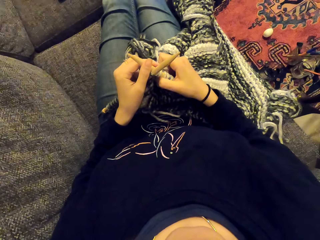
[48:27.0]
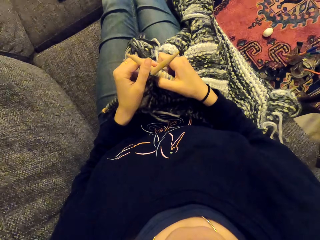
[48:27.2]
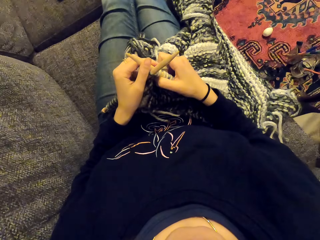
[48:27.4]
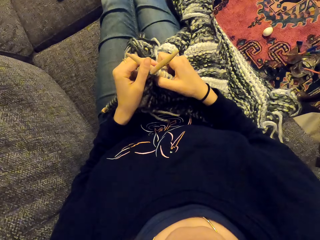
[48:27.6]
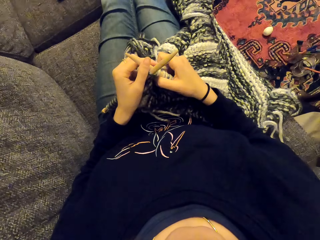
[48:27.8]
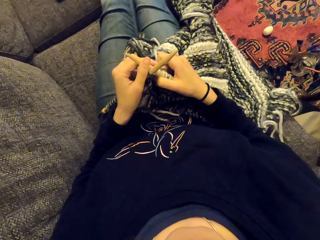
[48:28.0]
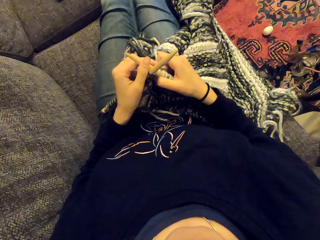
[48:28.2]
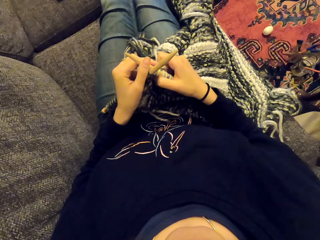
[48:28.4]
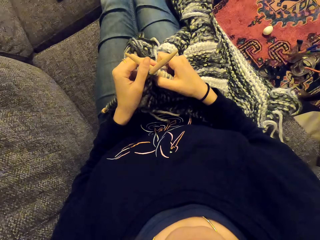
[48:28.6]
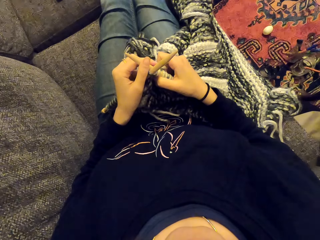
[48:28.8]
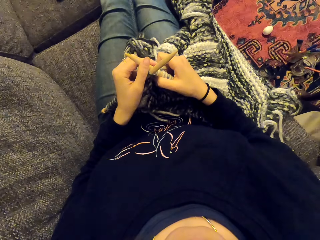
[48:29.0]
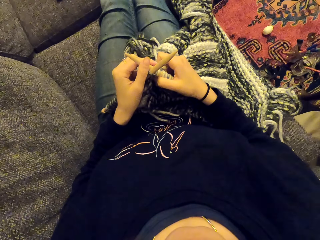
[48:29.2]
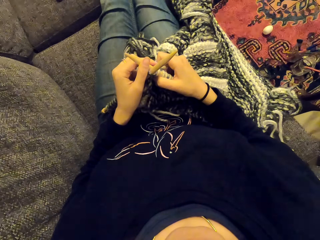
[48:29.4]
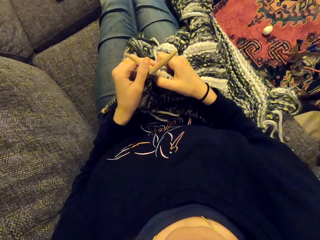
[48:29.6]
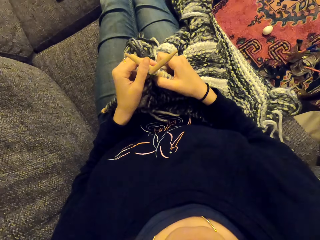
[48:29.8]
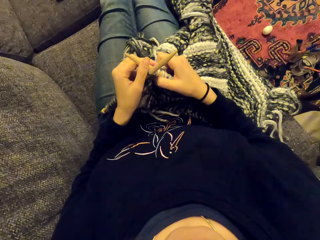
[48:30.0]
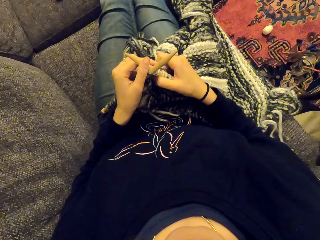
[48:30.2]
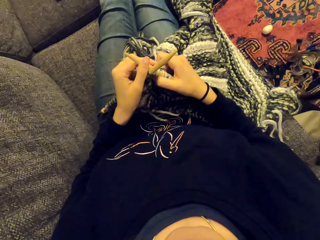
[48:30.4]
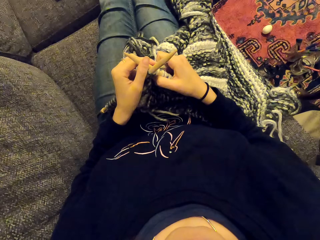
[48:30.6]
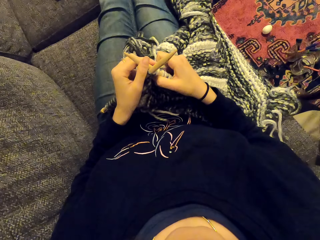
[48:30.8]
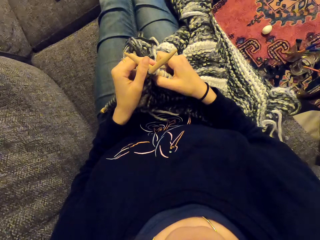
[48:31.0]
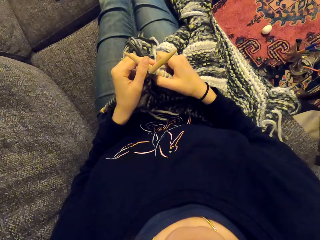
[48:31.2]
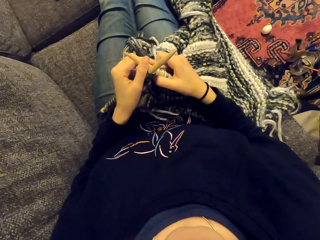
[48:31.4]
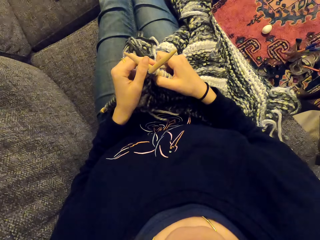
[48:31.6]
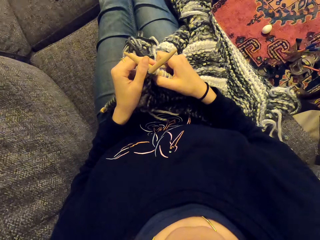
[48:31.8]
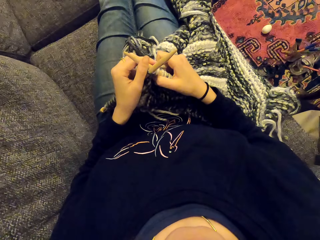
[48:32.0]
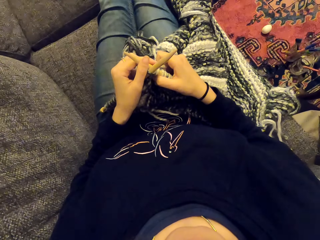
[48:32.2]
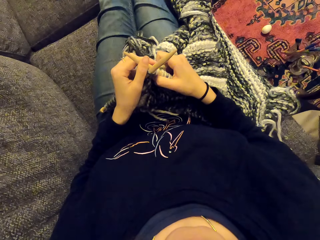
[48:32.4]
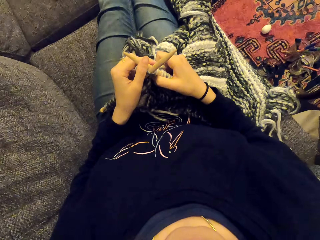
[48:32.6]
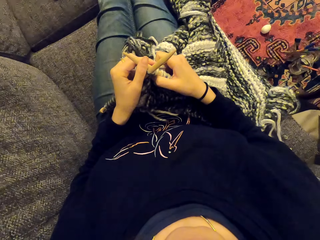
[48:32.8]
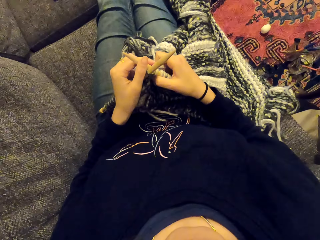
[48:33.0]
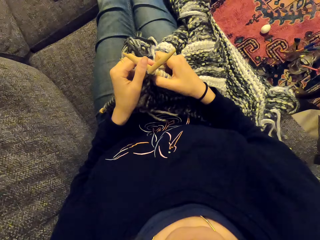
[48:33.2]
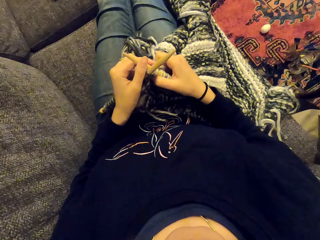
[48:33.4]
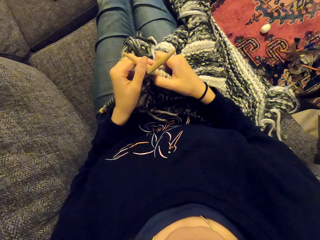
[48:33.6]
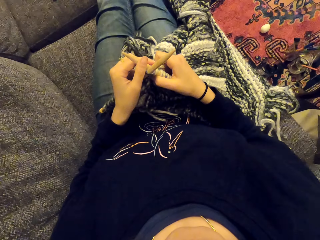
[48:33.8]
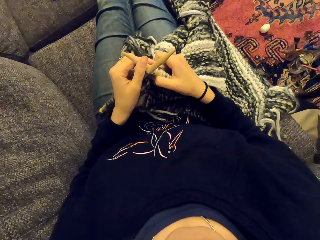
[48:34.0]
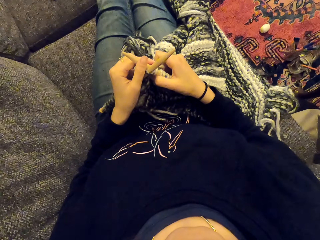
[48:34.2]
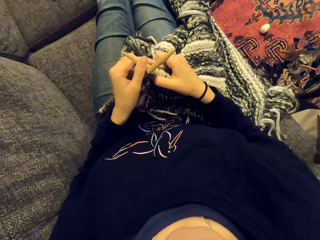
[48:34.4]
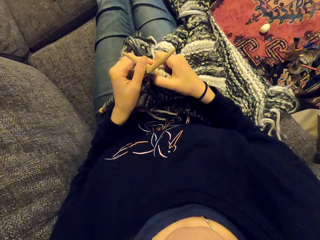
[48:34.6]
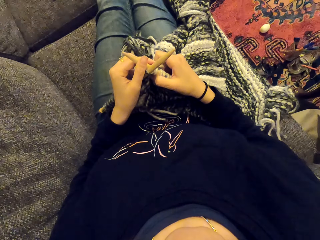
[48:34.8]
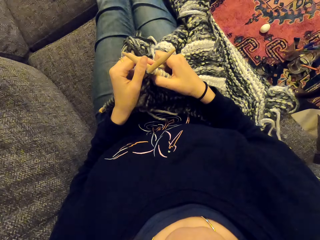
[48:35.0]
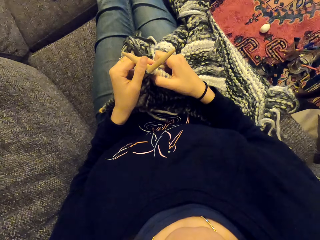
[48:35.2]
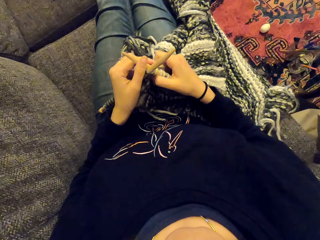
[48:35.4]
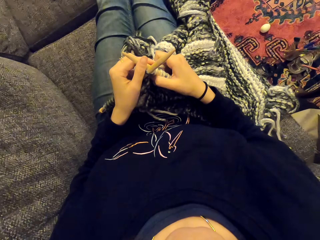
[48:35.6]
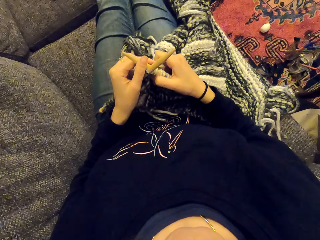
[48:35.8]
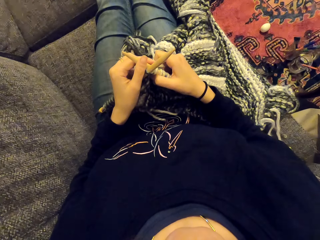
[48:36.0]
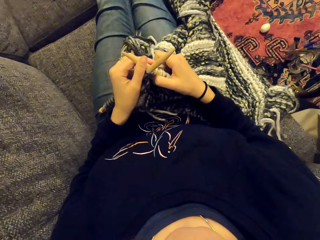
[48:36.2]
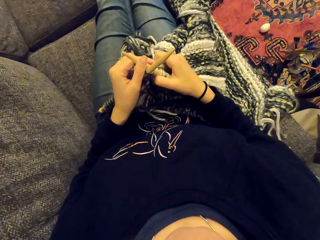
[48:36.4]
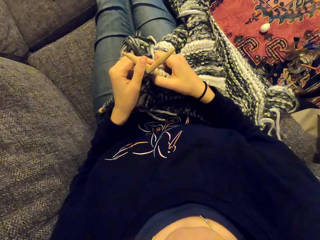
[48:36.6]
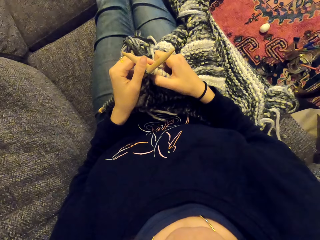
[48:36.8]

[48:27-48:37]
The camera wearer looks at something.

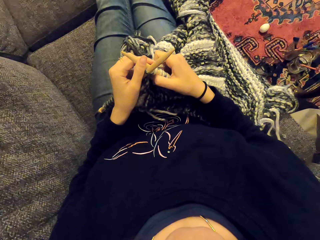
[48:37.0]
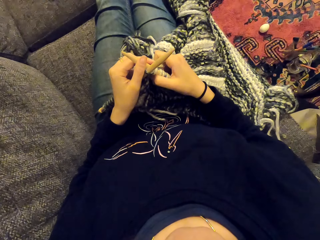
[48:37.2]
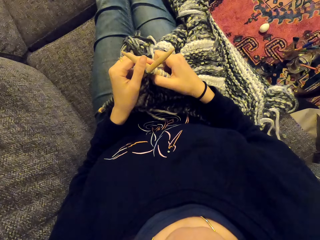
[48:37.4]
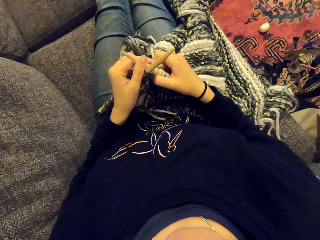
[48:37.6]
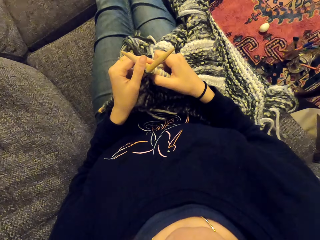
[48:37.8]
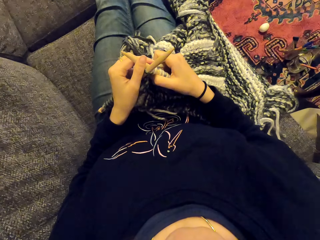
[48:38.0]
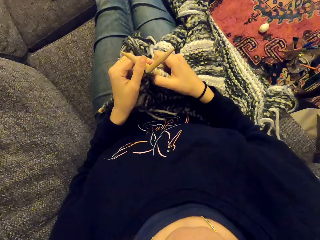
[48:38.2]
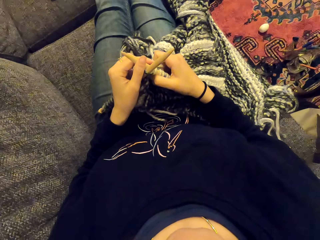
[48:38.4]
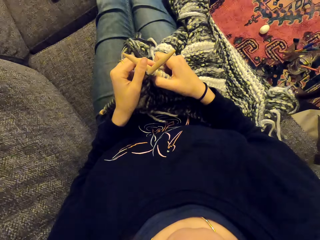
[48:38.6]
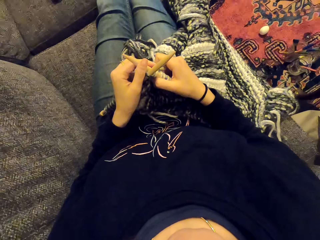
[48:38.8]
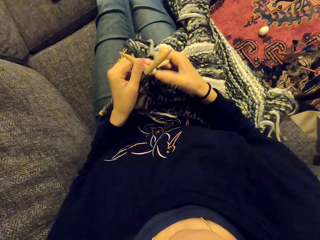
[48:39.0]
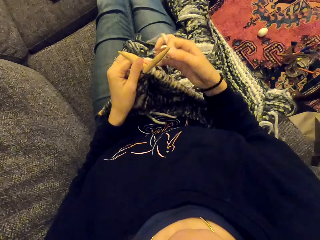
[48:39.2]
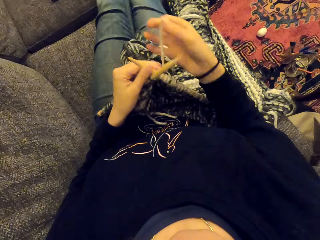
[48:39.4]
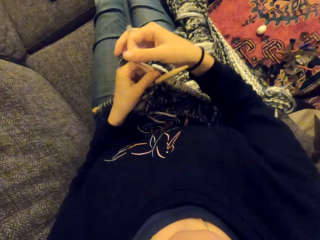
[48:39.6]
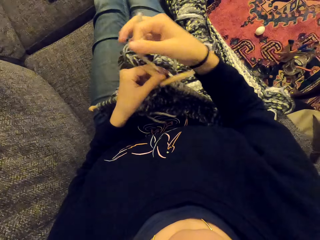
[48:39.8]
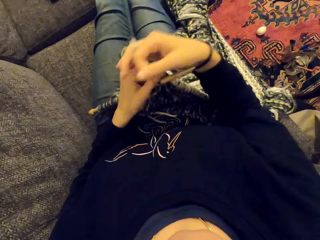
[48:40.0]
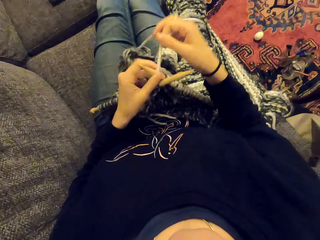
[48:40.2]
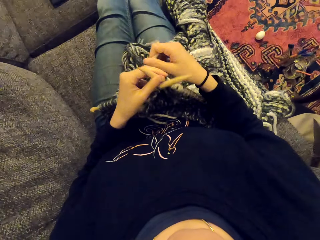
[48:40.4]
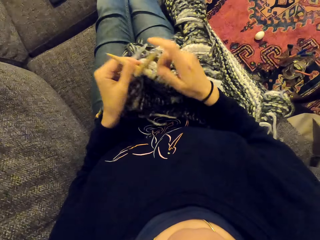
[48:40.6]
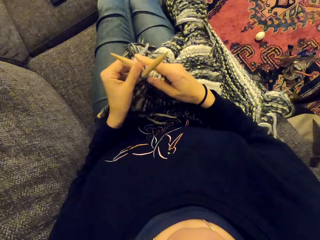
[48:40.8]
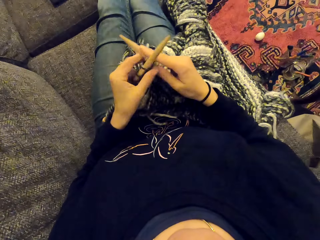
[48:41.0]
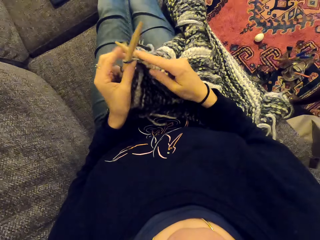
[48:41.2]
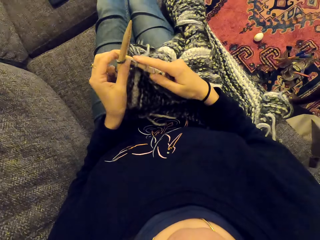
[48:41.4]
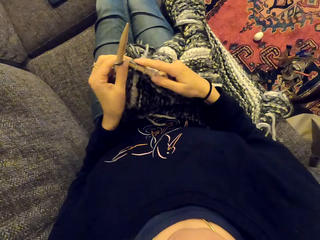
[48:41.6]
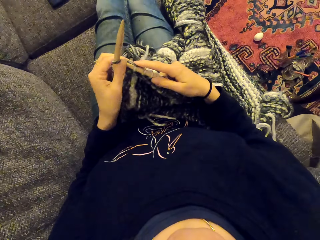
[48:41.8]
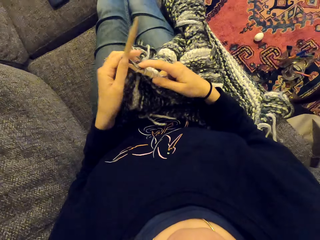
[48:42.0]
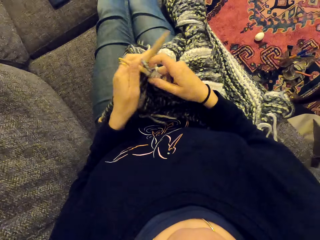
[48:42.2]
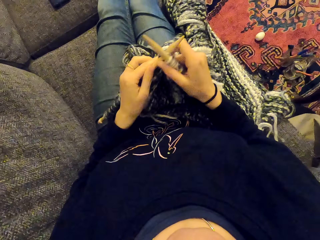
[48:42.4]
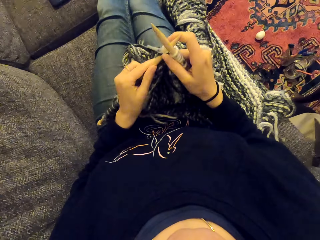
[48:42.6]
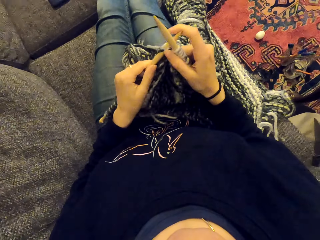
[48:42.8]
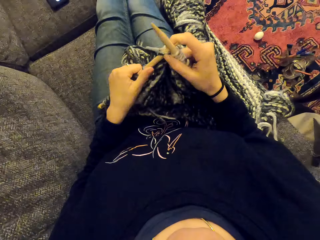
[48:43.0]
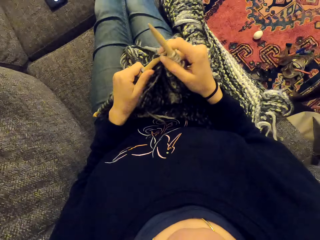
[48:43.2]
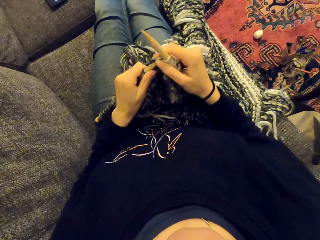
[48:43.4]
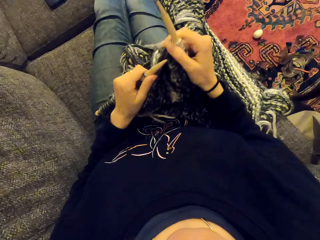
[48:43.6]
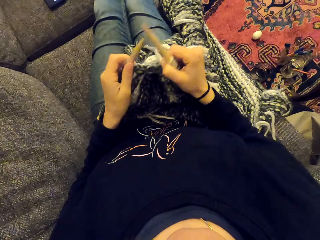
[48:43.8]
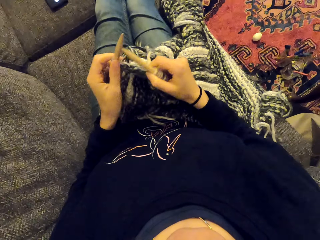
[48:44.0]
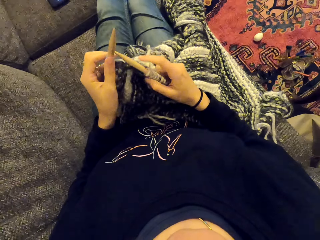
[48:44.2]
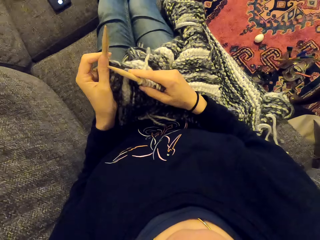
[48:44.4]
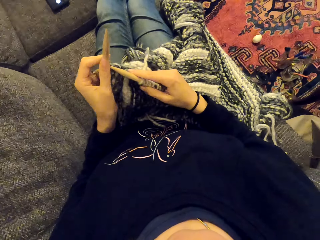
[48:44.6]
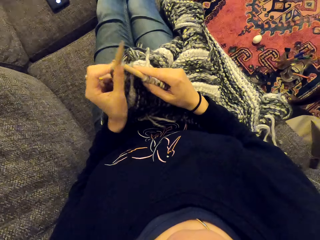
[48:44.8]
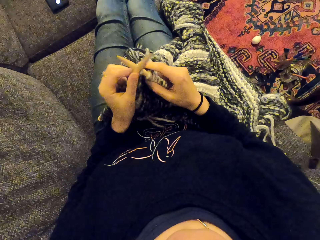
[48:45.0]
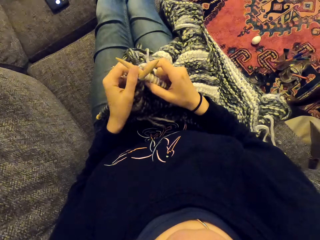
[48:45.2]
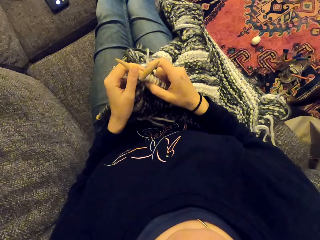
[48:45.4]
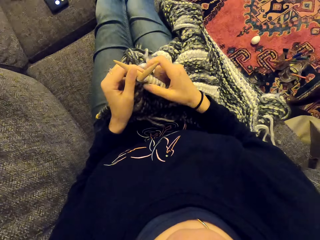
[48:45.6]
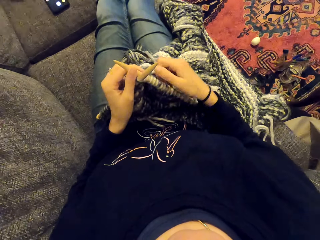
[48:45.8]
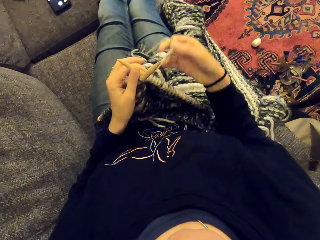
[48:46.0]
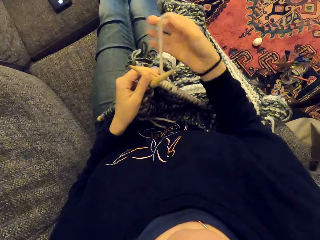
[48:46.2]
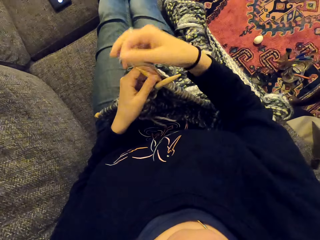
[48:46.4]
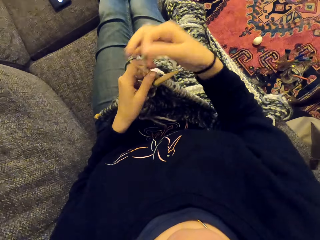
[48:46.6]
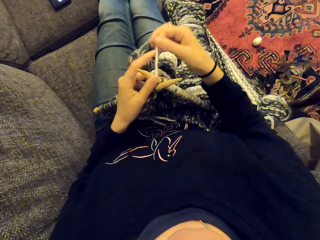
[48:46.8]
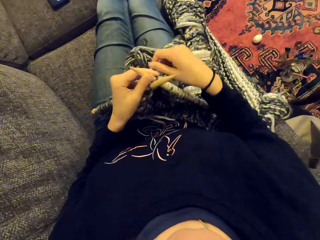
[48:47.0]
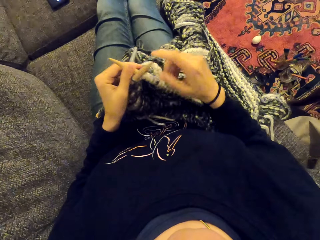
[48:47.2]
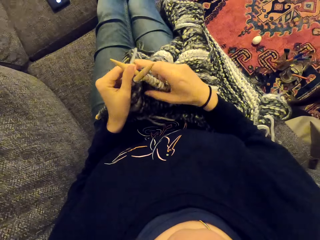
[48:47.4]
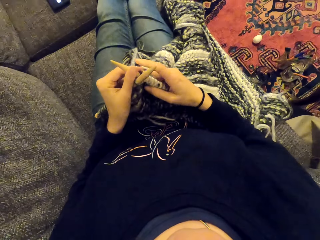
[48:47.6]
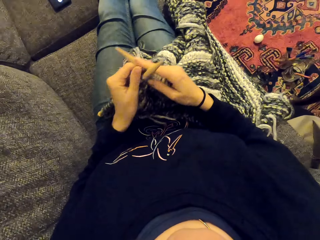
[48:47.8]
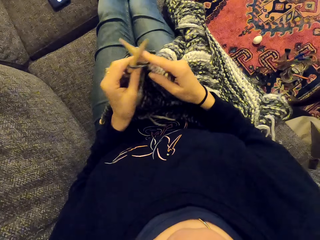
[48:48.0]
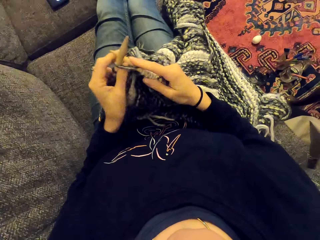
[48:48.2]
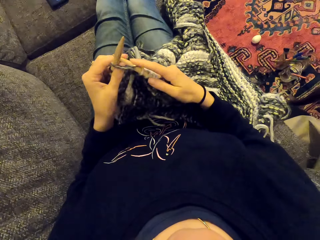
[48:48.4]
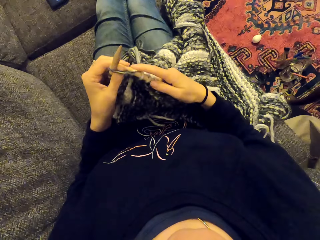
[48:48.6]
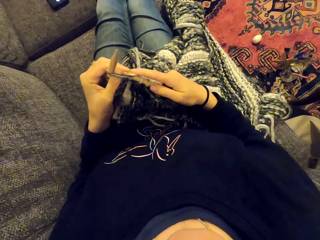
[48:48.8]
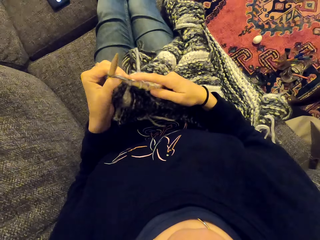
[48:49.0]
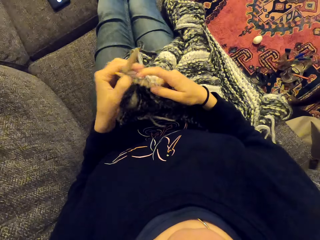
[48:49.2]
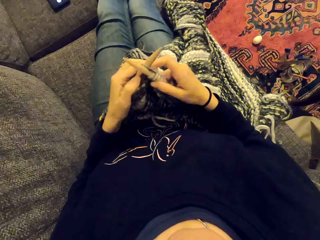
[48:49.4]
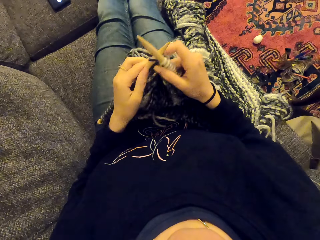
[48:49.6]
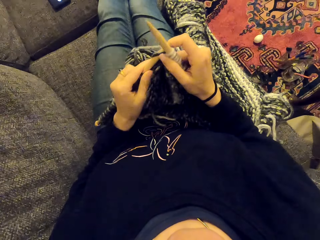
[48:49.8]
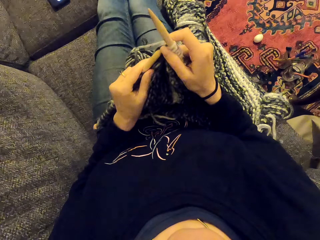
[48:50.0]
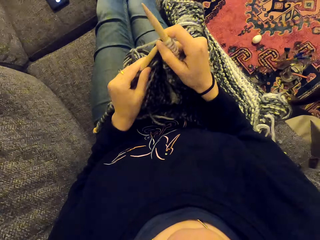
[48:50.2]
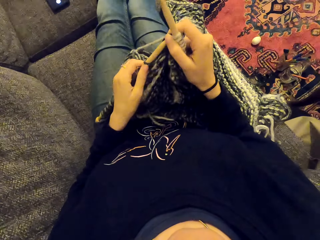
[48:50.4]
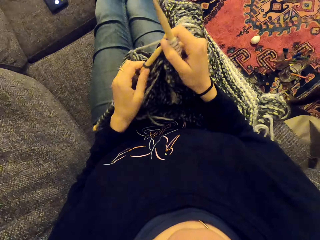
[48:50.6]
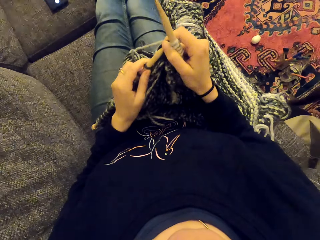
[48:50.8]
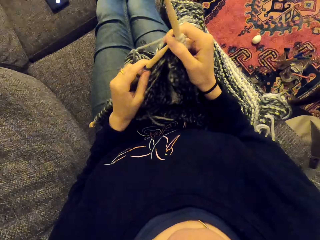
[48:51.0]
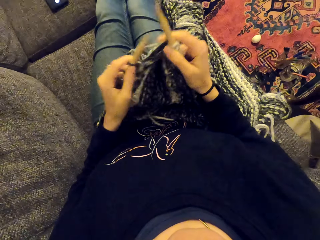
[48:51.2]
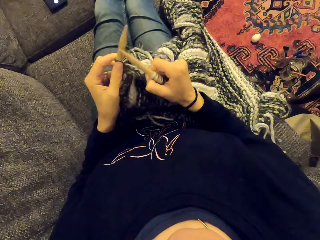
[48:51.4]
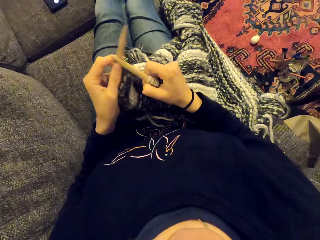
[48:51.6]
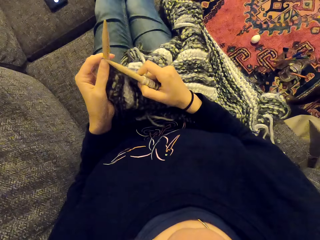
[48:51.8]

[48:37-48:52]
The camera wearer sews the piece of cloth. They knit the fabric.
